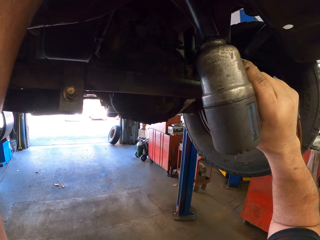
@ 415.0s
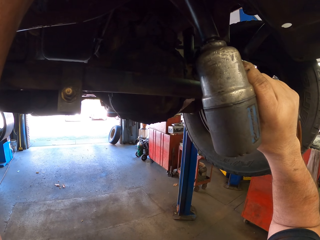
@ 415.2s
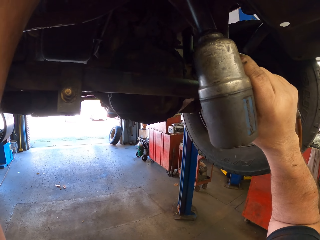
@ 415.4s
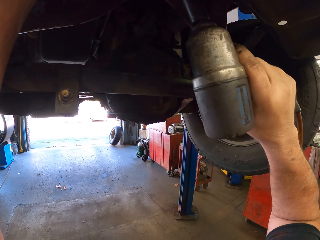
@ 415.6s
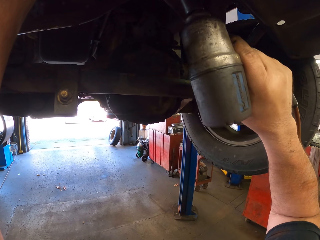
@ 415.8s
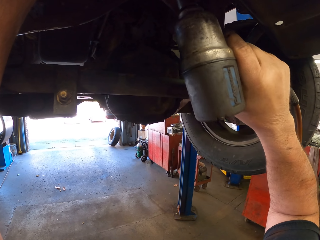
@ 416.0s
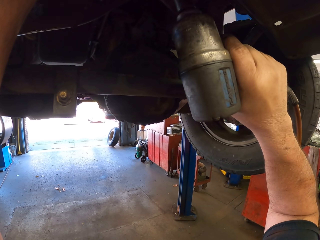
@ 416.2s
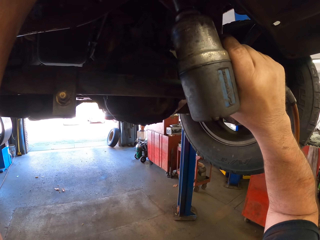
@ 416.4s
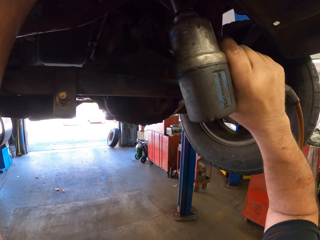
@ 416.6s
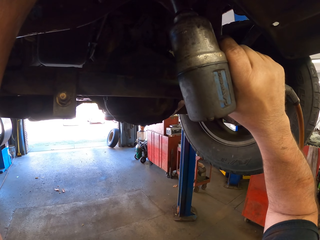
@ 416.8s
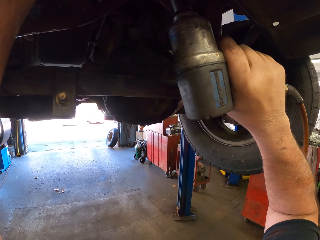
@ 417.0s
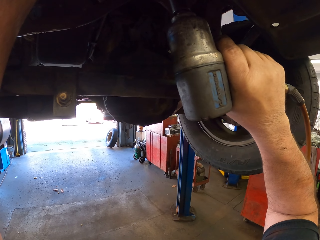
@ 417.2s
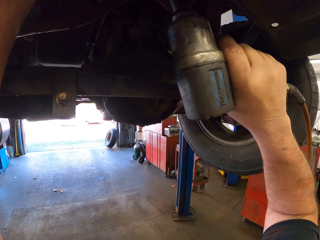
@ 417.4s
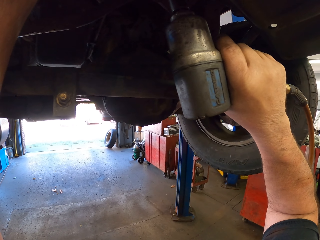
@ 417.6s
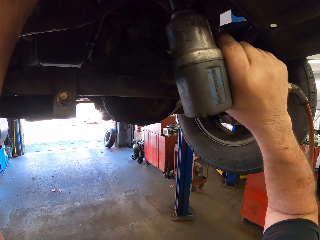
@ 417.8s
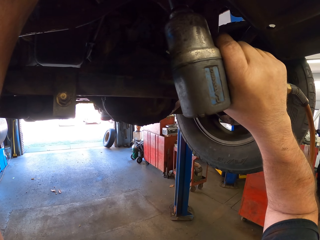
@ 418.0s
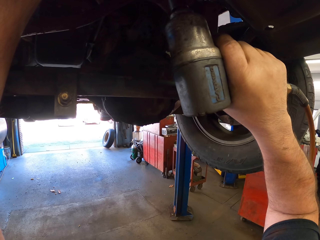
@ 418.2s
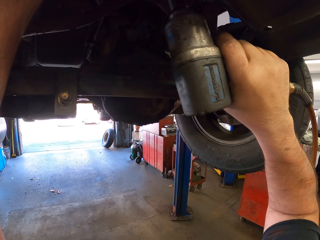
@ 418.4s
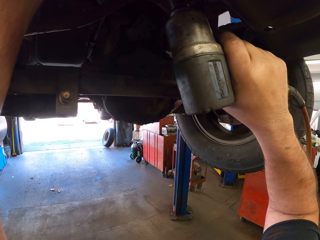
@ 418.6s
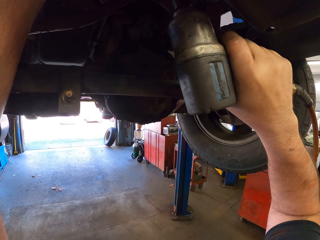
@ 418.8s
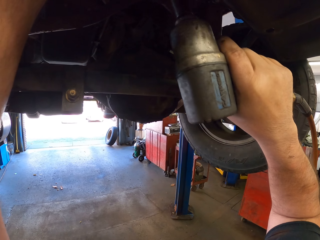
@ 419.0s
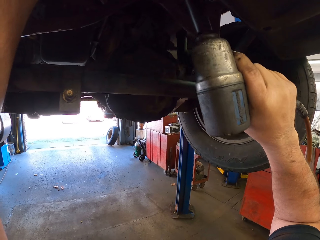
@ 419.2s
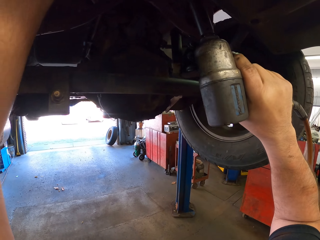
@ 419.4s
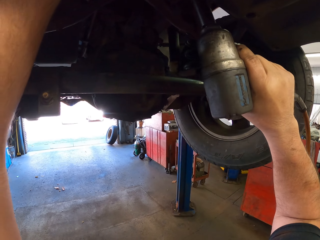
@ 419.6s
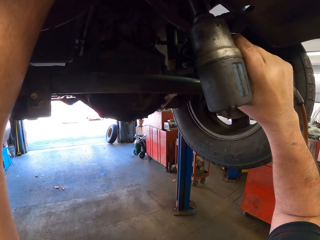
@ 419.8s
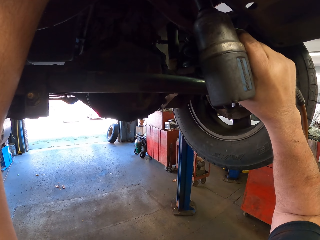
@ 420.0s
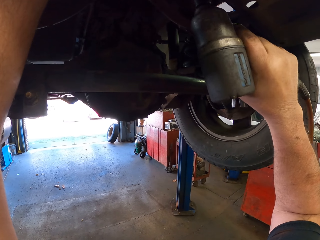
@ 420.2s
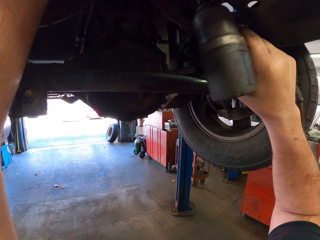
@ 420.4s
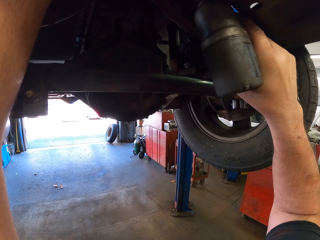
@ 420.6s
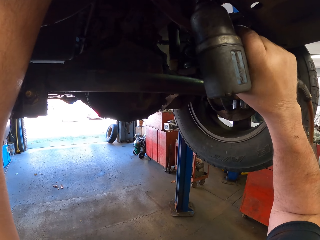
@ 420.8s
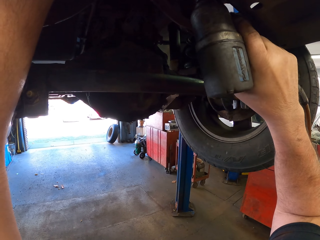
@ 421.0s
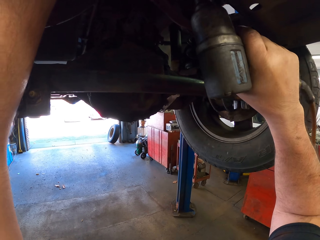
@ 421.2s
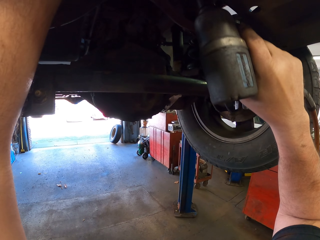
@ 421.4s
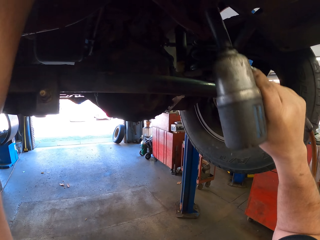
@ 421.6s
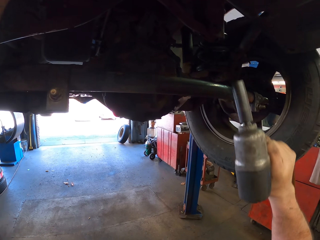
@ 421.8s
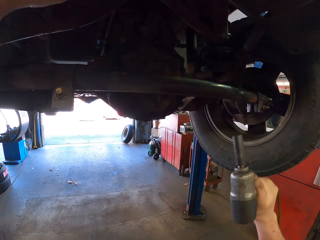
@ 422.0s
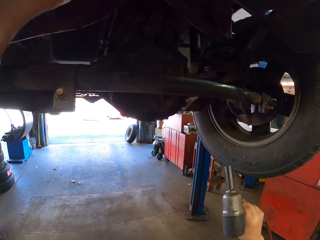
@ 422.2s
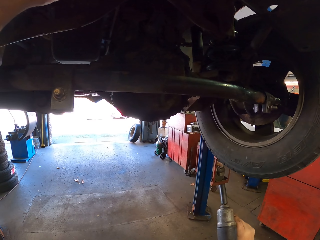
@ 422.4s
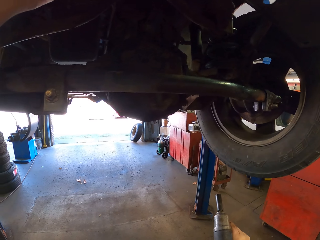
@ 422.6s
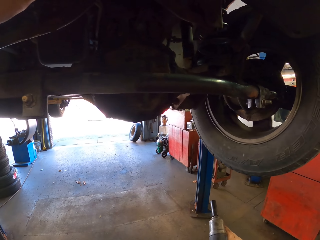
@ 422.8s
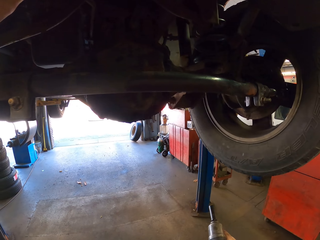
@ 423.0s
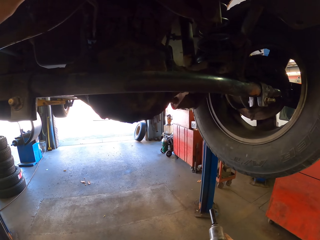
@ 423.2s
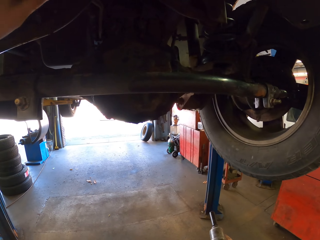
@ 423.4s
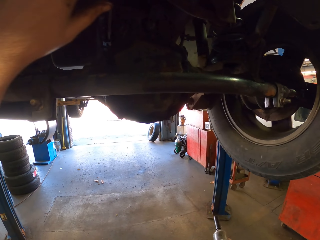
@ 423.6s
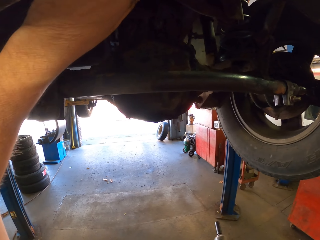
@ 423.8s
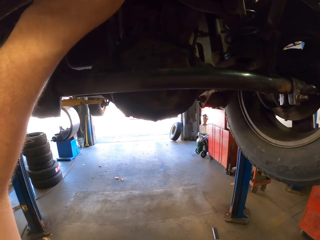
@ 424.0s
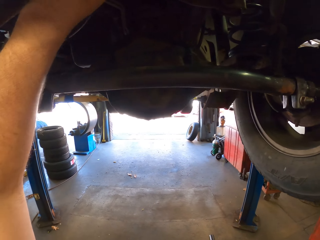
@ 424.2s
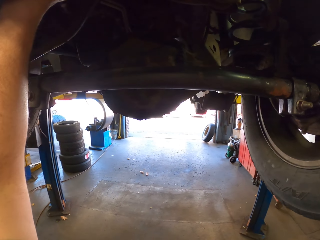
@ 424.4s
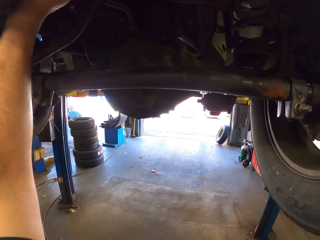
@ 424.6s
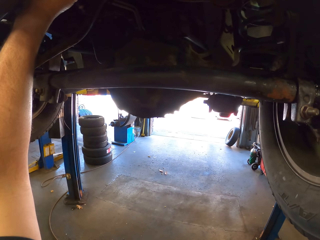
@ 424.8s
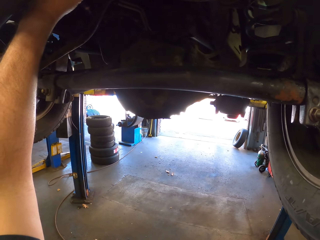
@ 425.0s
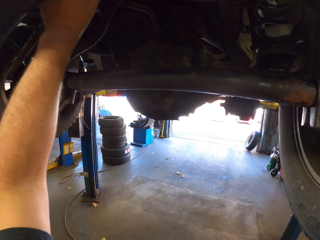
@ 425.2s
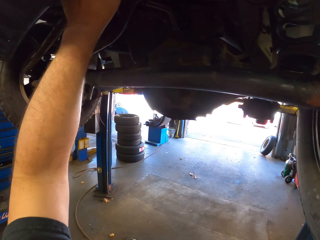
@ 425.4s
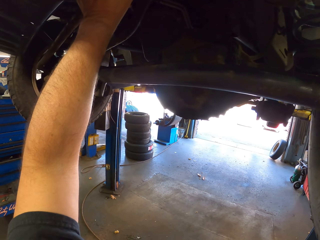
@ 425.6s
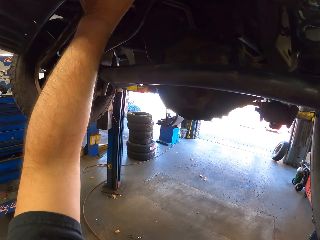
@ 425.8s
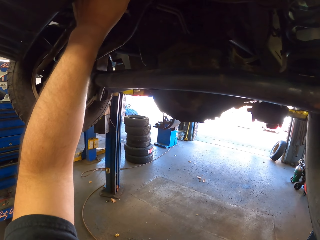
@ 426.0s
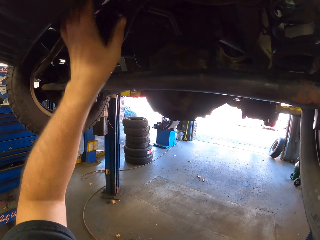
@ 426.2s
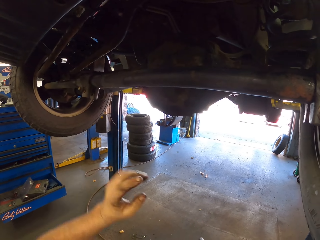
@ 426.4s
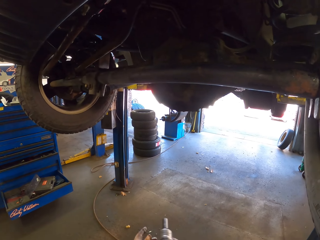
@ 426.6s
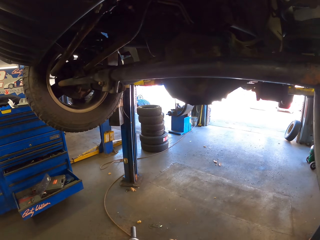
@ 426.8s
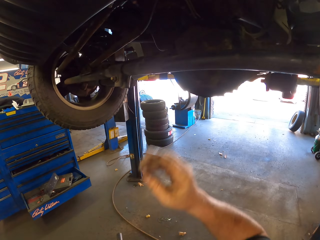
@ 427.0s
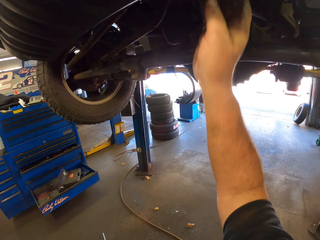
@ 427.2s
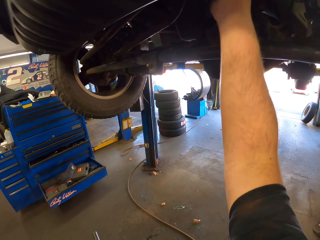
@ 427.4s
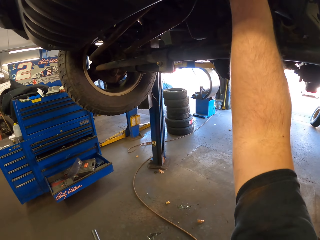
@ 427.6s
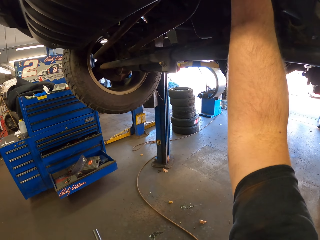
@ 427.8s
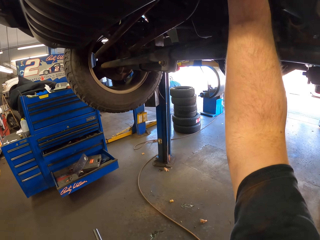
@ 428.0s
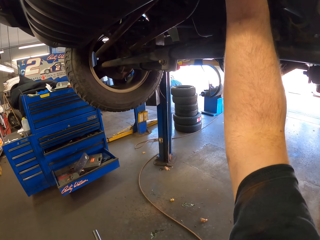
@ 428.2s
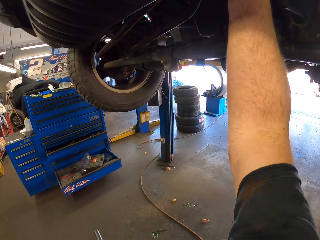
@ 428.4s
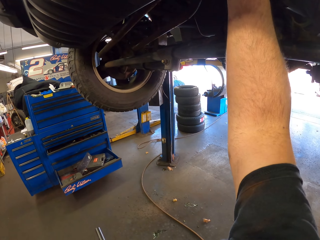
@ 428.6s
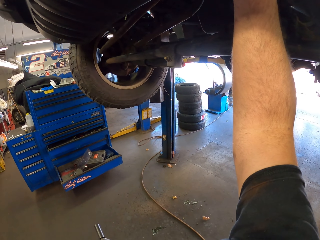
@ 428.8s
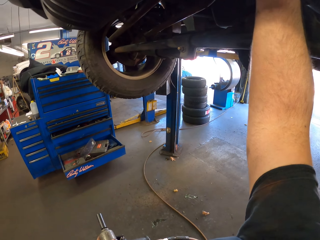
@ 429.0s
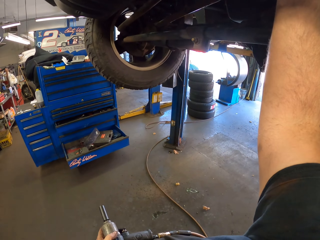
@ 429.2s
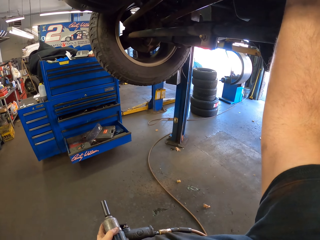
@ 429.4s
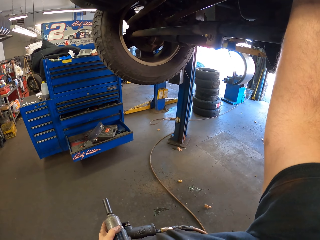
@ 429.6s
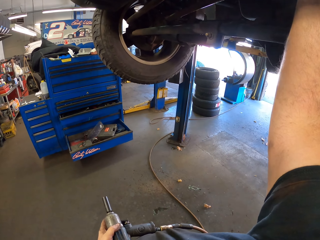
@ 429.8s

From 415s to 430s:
The camera wearer looks around. They fix something with the impact wrench. They look around. They fix something with the impact wrench. They look around. They hold something. They pick up the impact wrench with the other hand. They hold something.

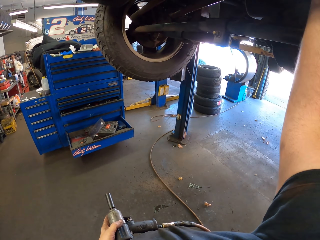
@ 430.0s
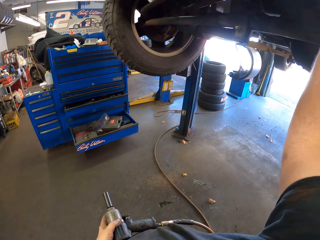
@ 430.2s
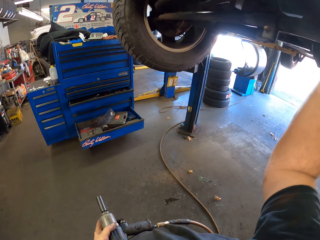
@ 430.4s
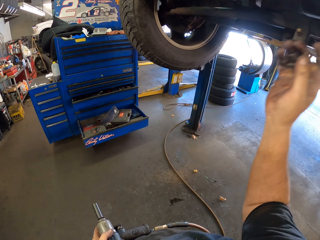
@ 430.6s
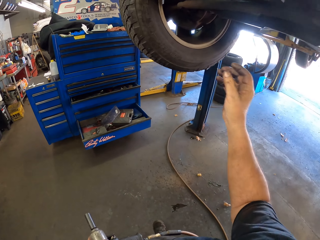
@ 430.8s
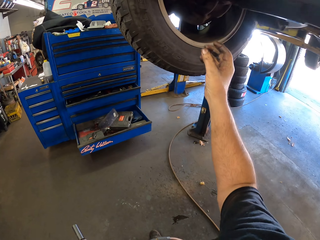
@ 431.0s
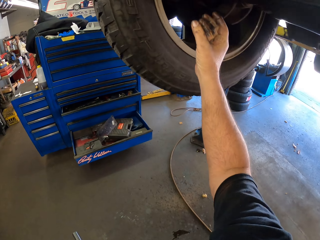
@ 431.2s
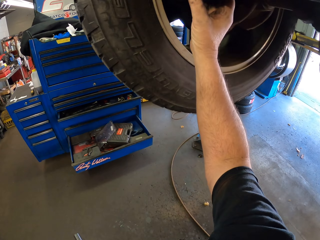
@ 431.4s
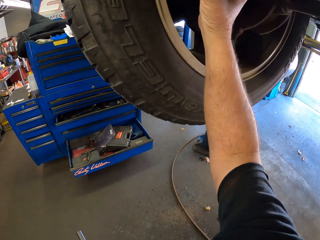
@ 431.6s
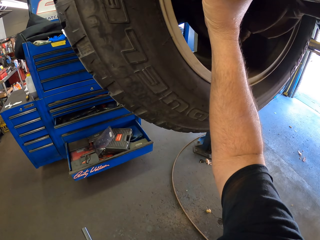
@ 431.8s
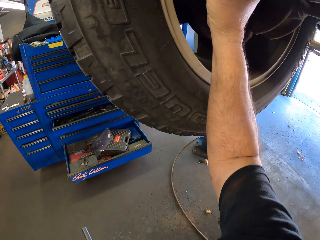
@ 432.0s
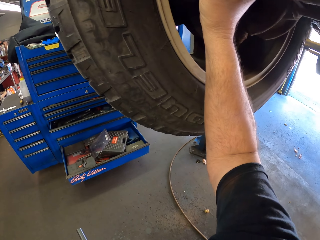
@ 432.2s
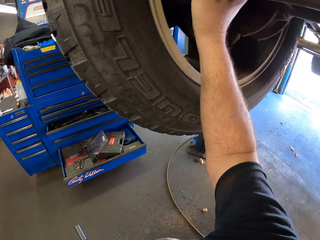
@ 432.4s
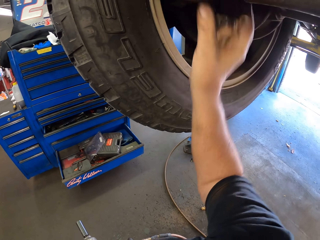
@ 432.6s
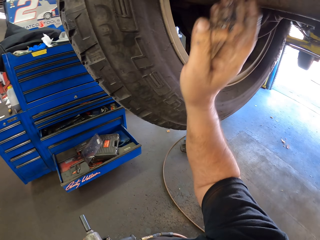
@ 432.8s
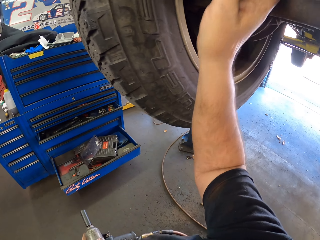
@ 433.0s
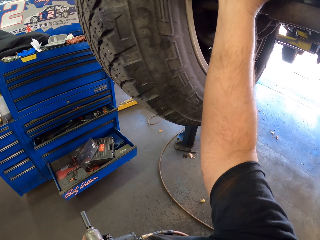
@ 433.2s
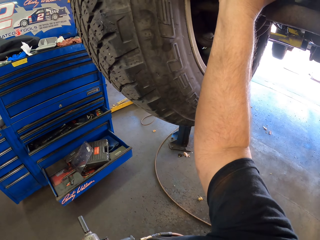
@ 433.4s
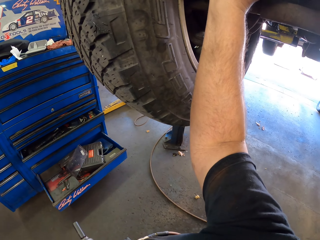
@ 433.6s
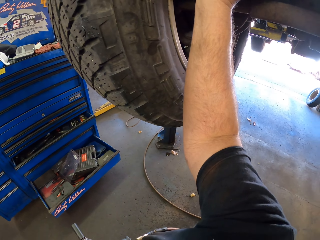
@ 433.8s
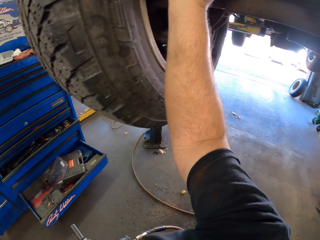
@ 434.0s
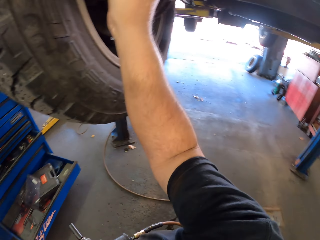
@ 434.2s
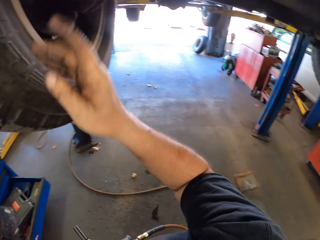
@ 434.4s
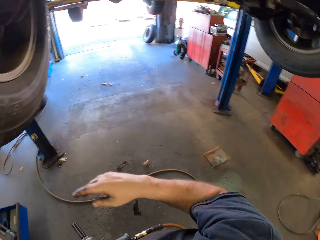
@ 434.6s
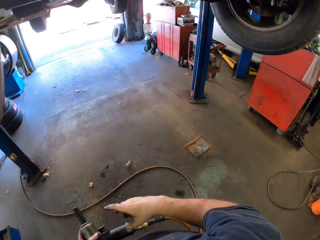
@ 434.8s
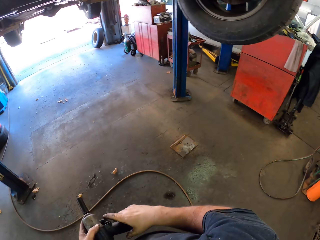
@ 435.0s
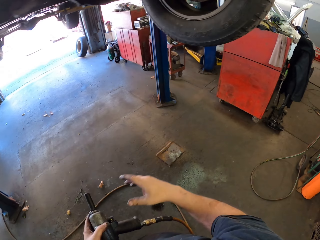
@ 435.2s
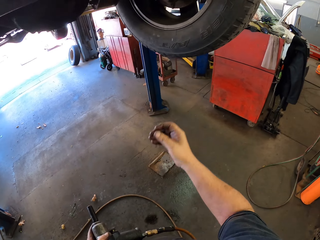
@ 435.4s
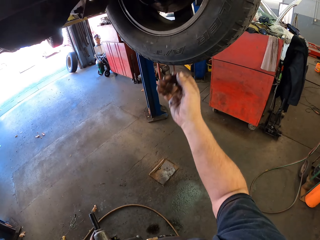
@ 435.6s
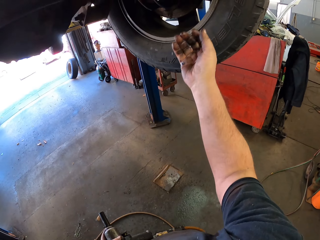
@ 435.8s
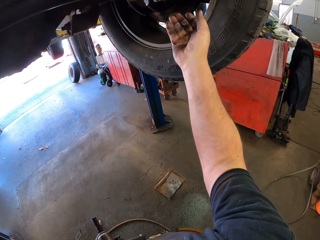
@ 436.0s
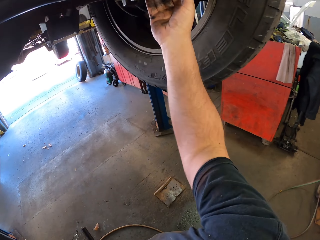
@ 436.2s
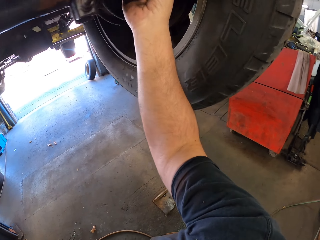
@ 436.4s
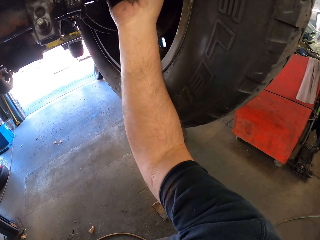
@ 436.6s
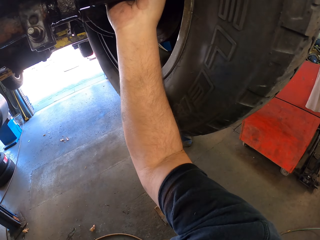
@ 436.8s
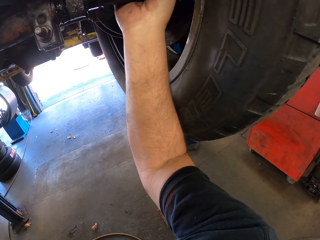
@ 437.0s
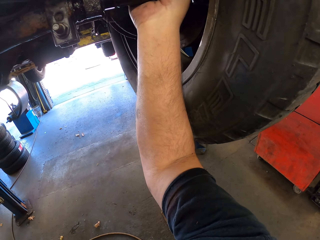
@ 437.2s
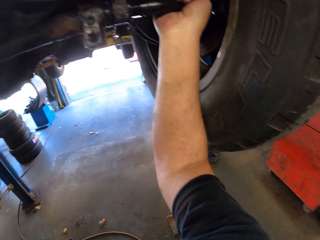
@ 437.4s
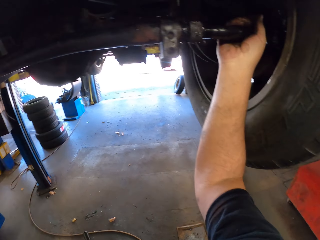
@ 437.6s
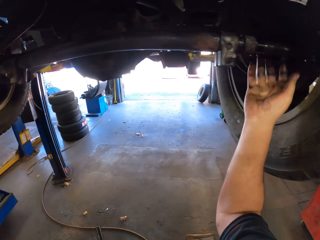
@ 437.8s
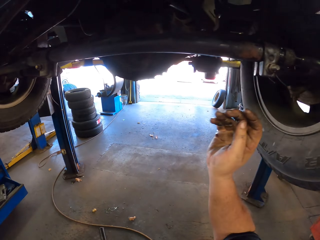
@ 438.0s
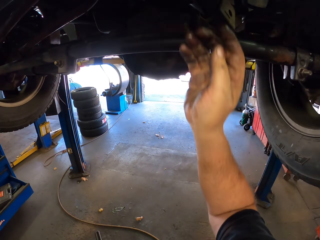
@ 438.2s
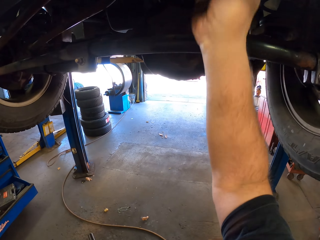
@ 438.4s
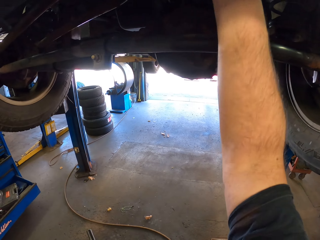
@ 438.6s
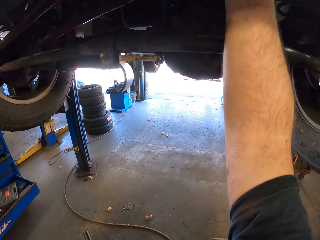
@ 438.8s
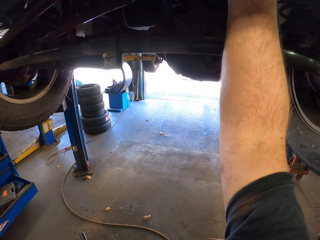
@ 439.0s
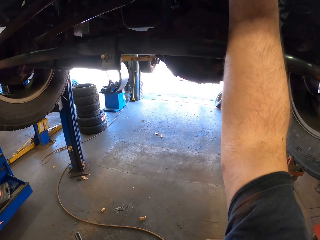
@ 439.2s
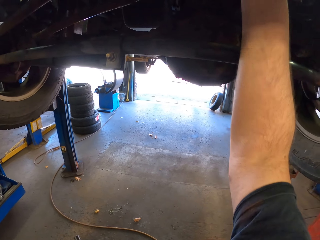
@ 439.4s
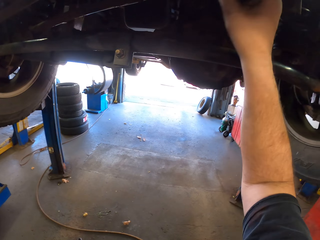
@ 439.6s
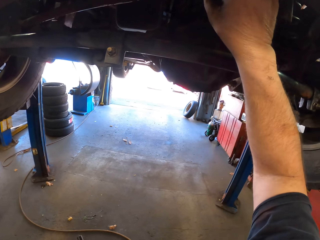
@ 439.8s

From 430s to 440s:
The camera wearer moves a hand. They hold something. They move around. They touch something. They hold something. They move a hand. They fix something.
